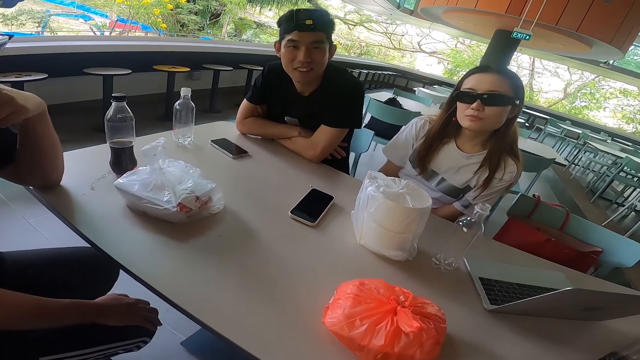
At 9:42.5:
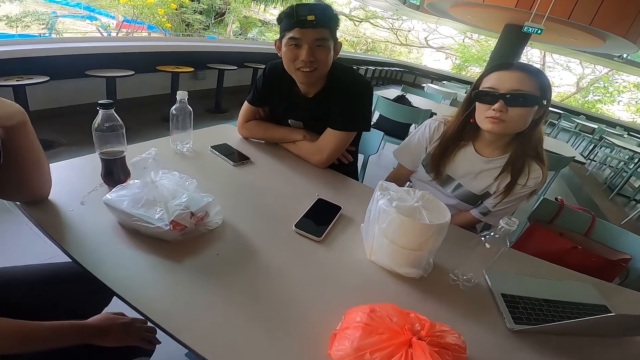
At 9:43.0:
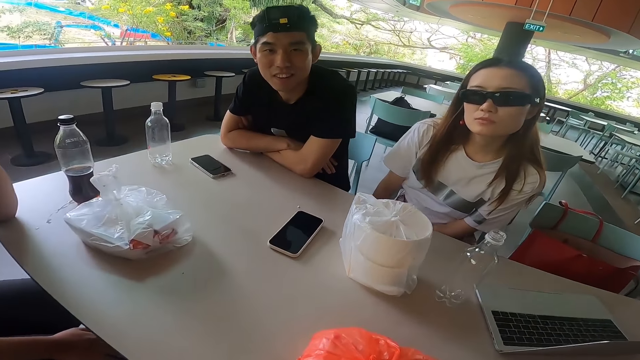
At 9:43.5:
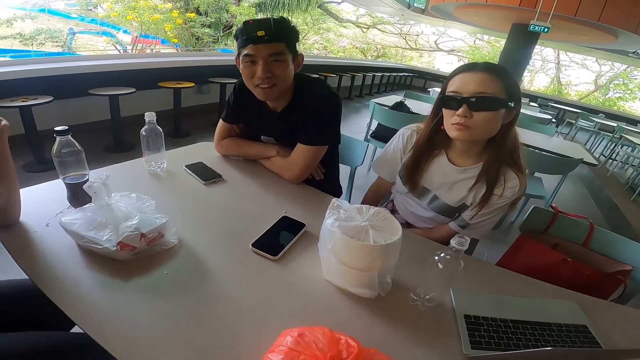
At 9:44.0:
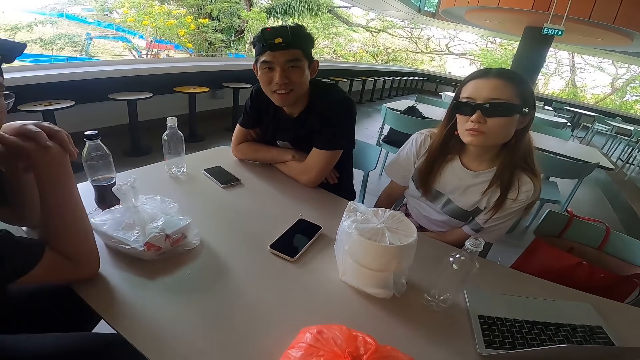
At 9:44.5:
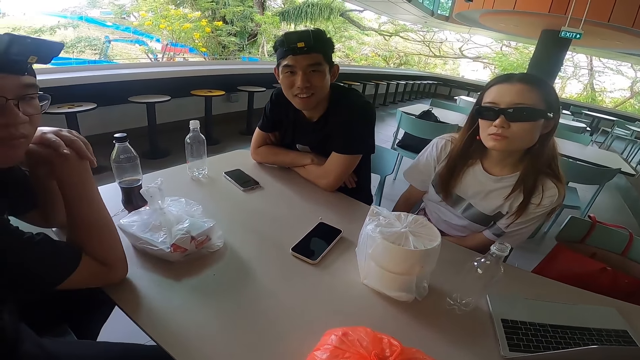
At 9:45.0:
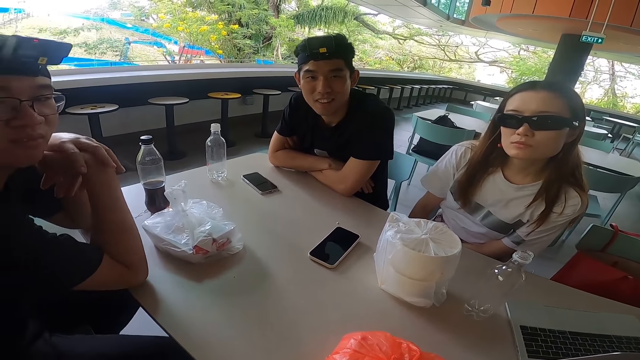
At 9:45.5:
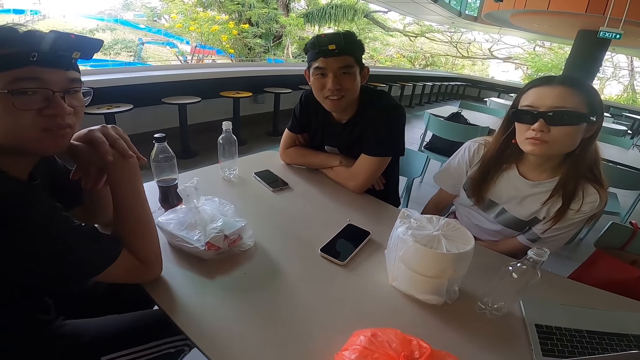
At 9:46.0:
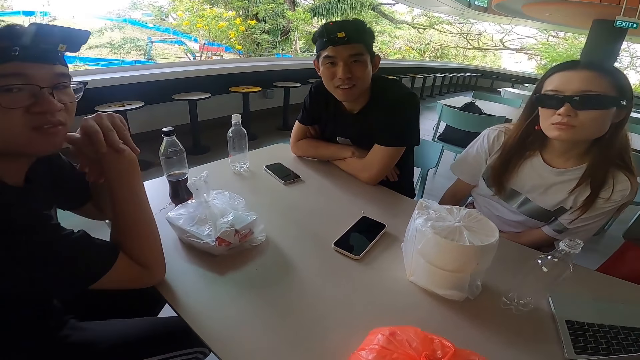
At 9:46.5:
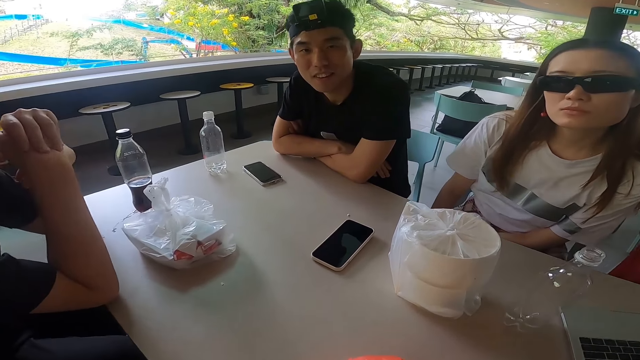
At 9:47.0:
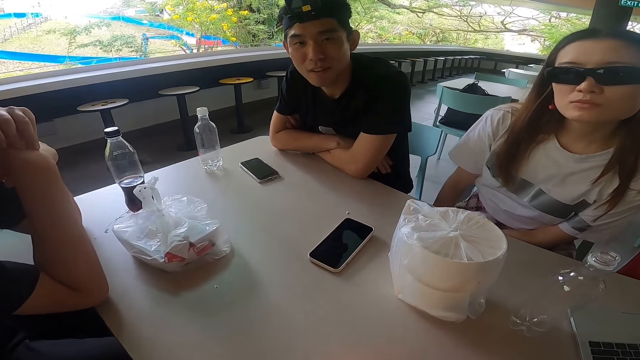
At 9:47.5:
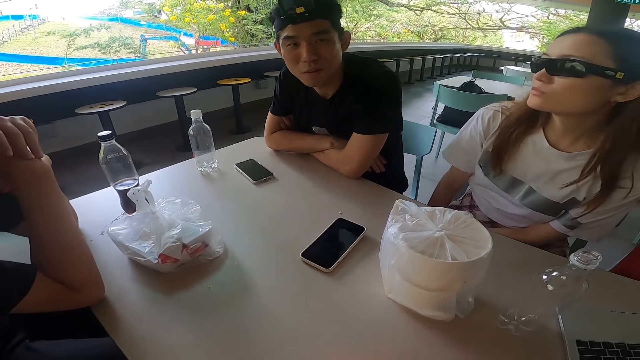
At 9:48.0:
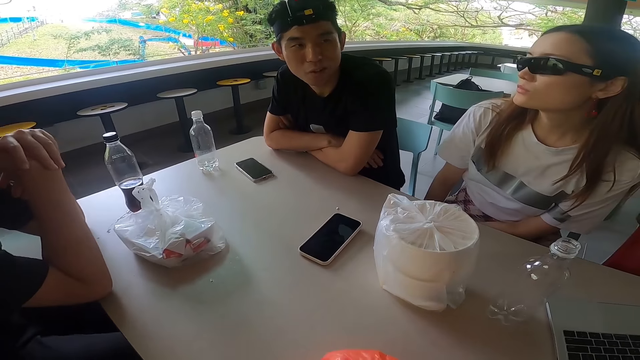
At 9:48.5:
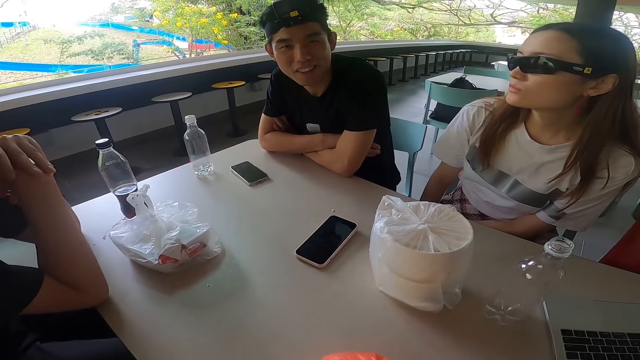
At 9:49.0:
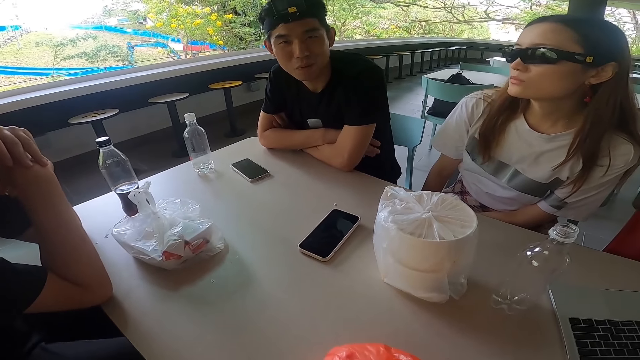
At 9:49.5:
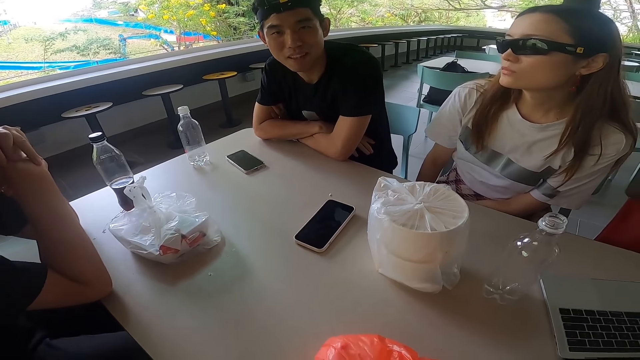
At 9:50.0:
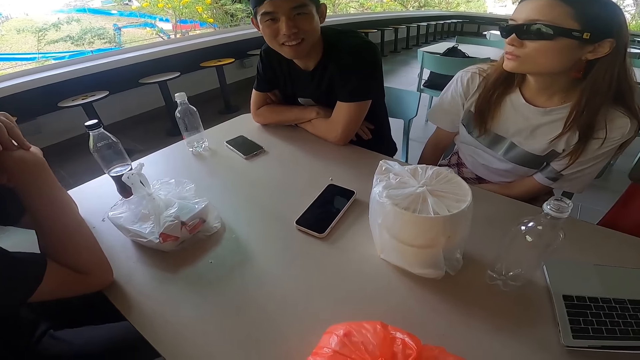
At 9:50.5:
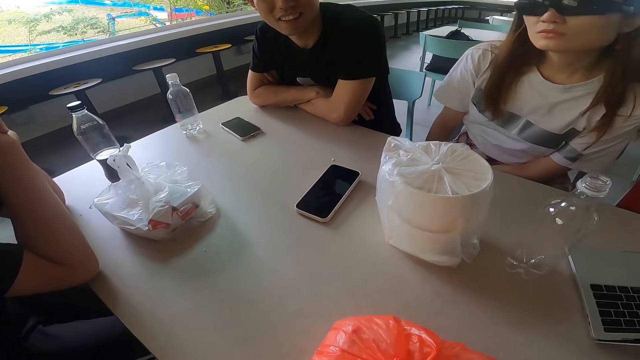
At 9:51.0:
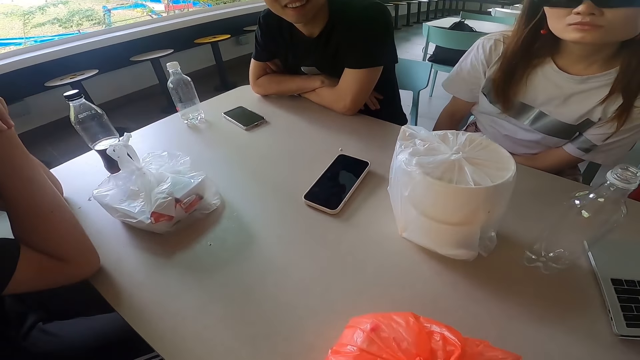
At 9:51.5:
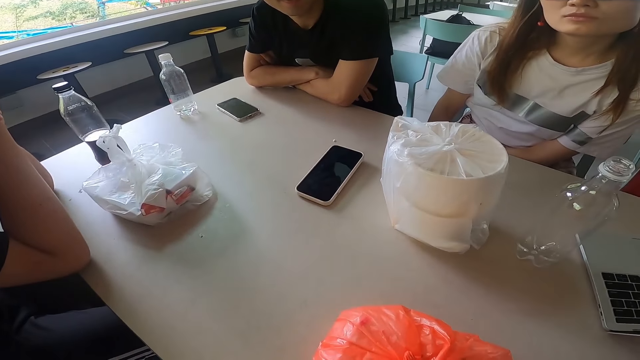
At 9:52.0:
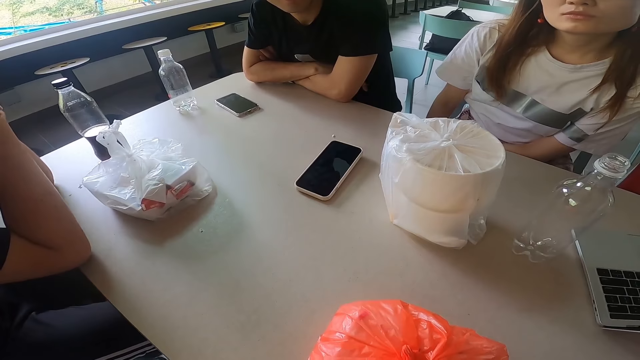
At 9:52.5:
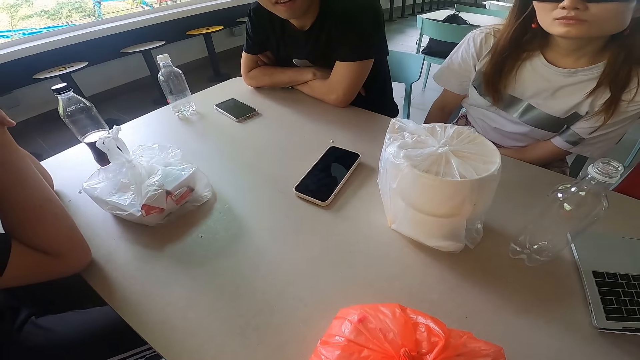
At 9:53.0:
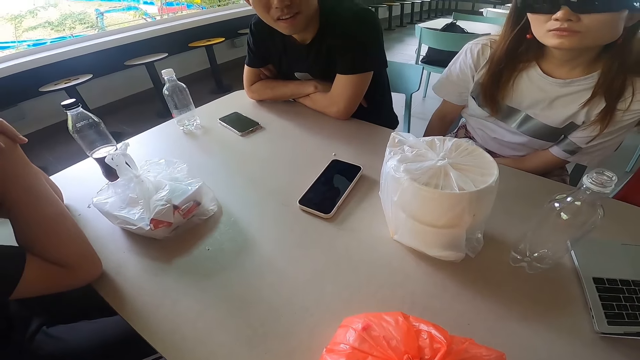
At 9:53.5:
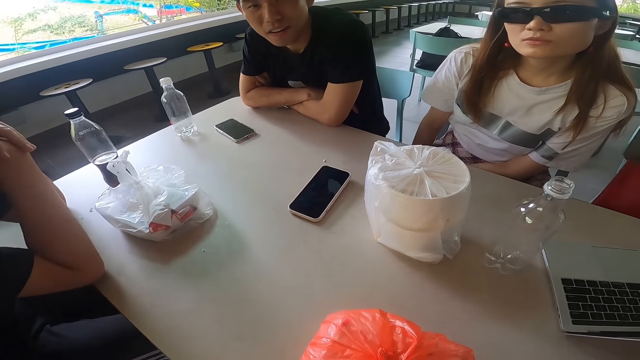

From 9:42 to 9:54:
A man leans both hands on the table. The camera wearer stares at another man. They stare at the first man.

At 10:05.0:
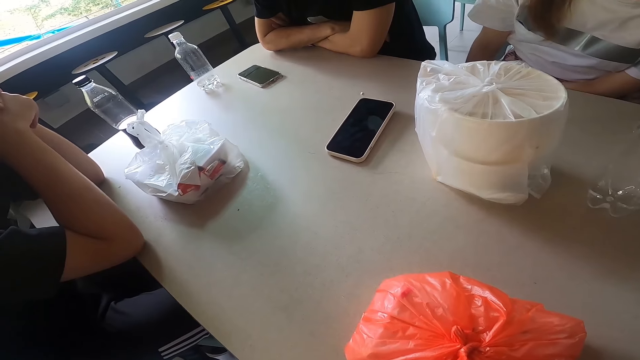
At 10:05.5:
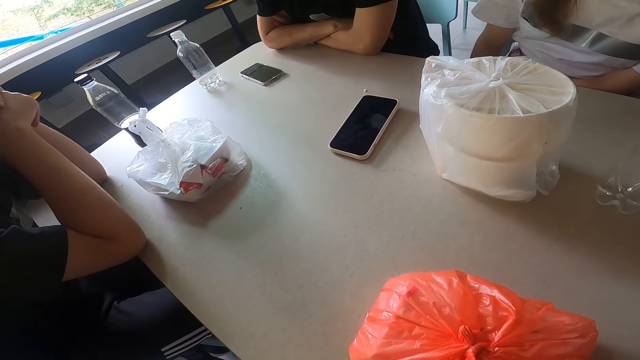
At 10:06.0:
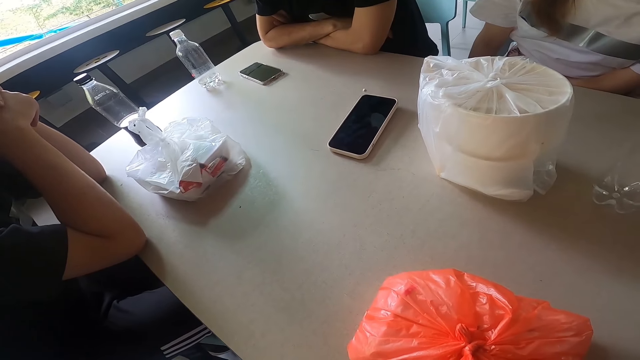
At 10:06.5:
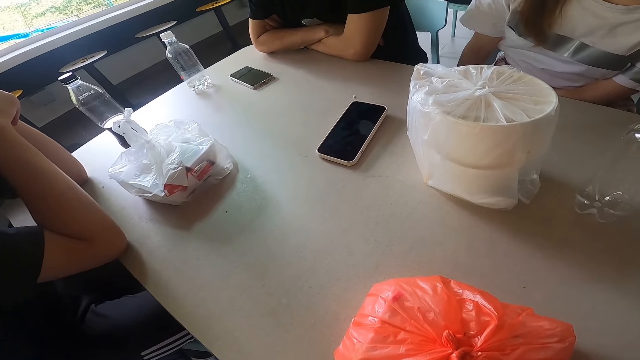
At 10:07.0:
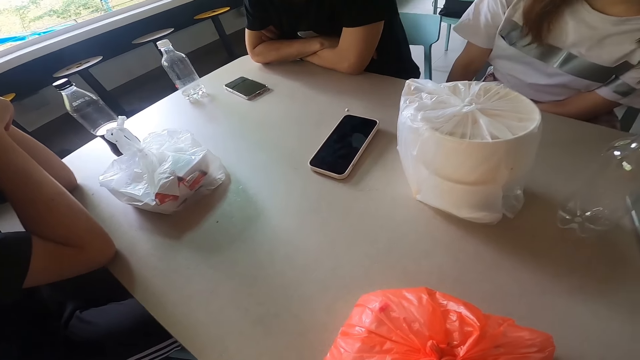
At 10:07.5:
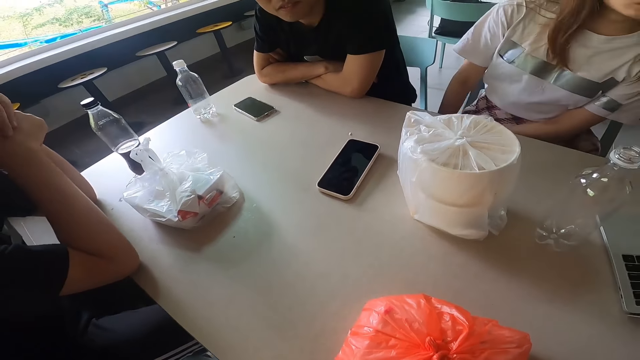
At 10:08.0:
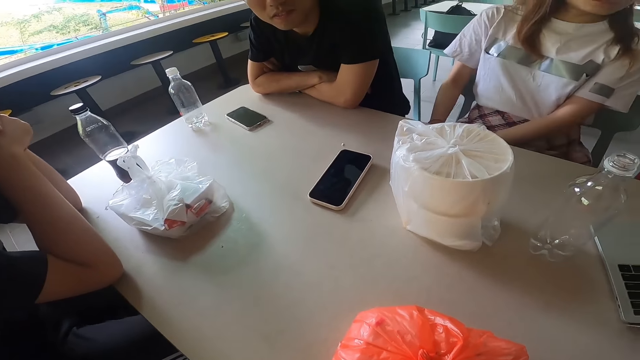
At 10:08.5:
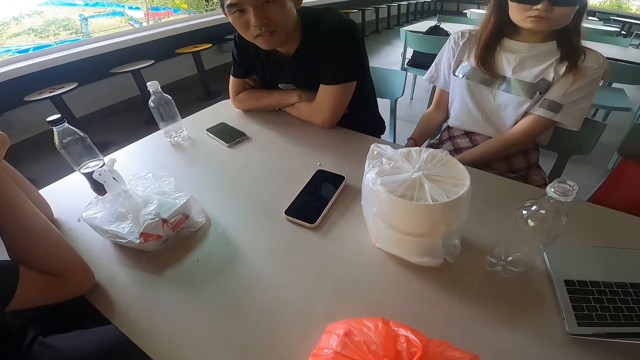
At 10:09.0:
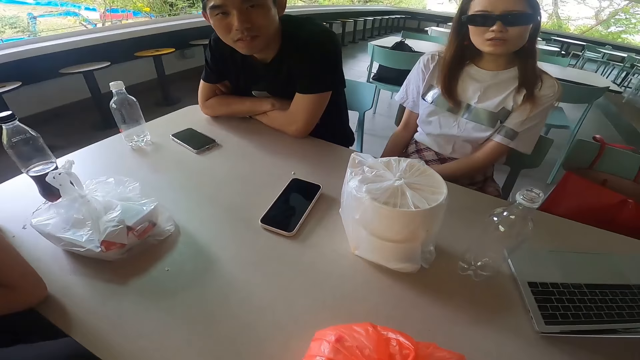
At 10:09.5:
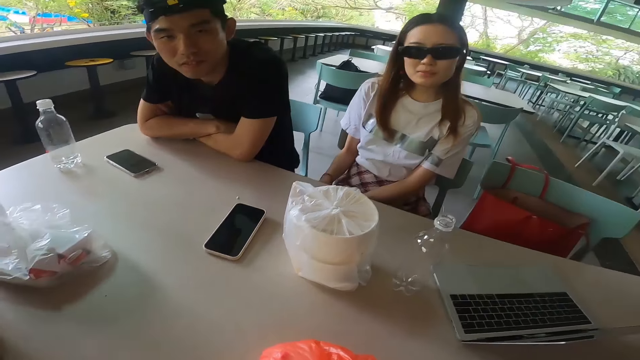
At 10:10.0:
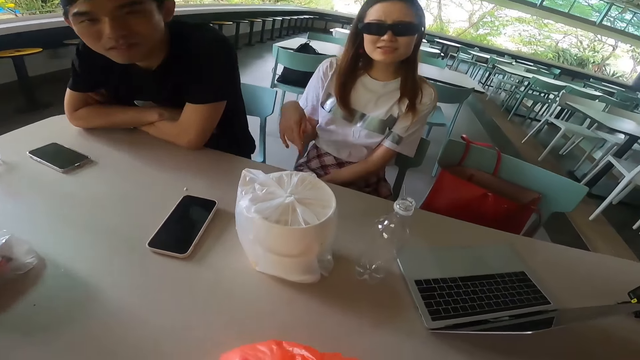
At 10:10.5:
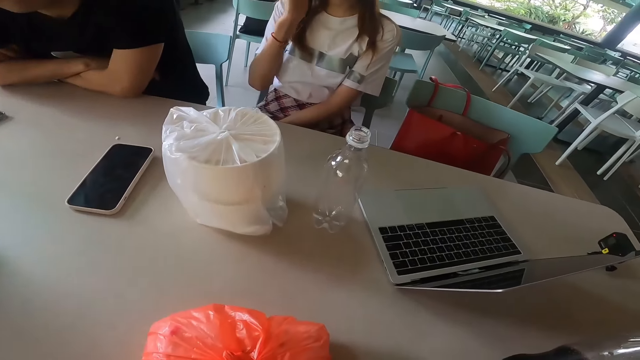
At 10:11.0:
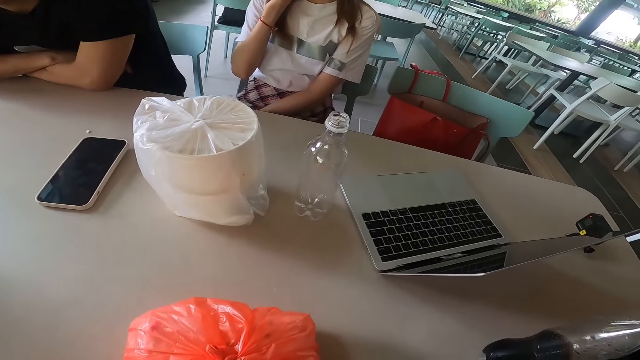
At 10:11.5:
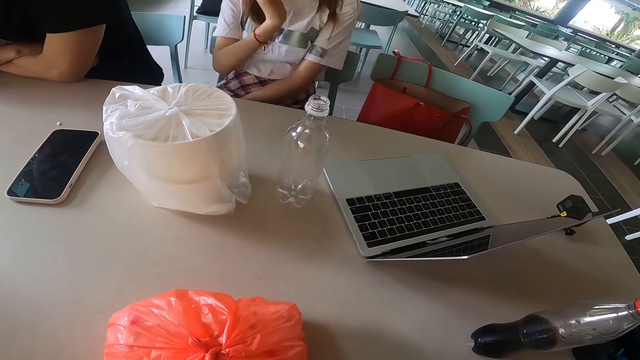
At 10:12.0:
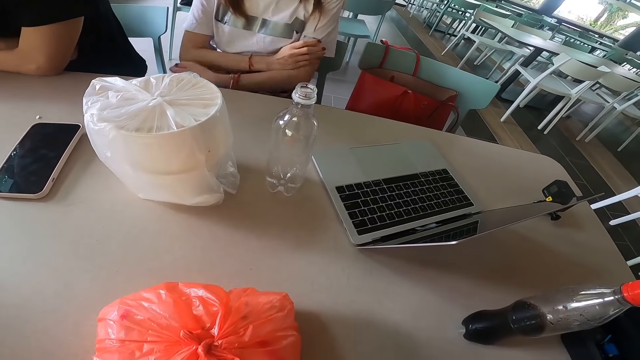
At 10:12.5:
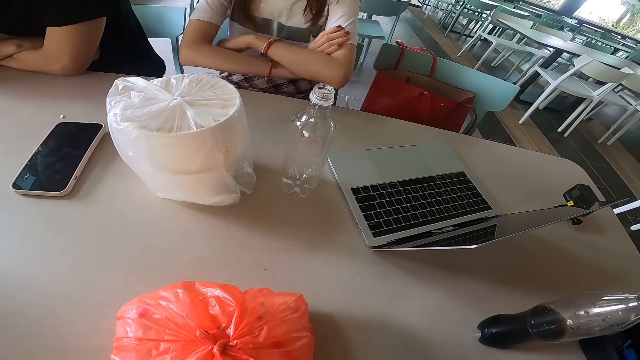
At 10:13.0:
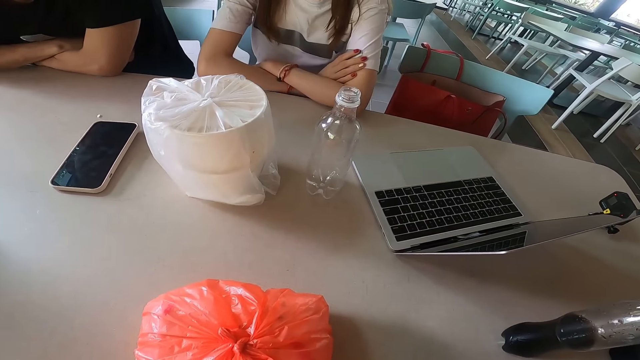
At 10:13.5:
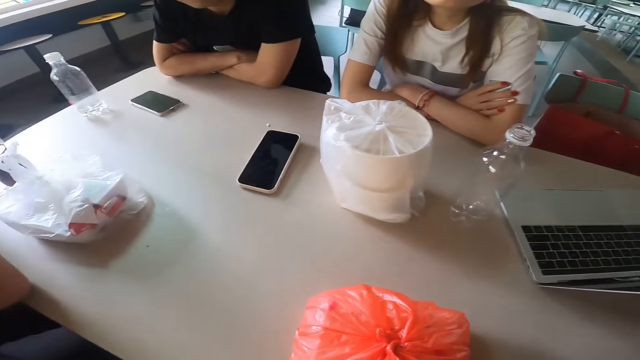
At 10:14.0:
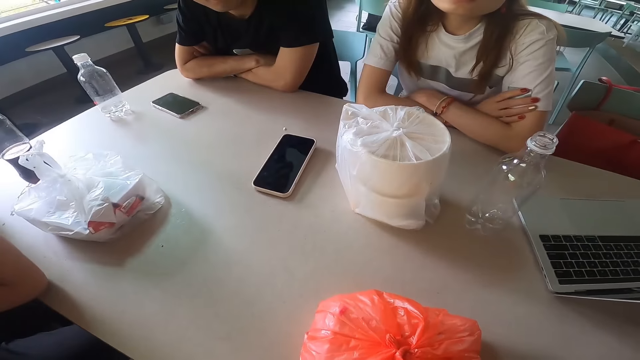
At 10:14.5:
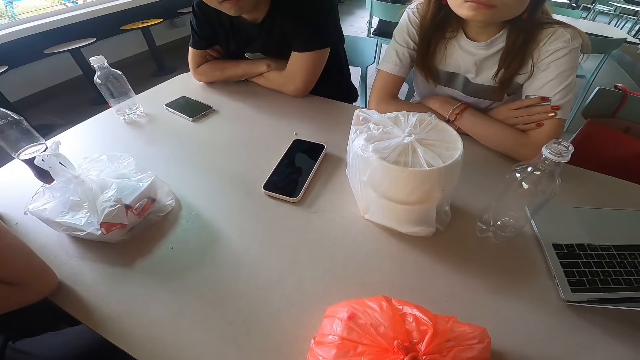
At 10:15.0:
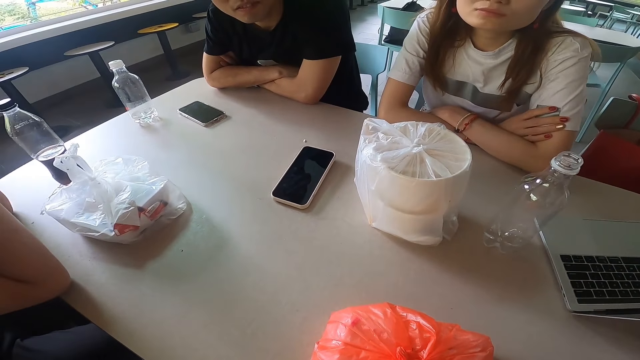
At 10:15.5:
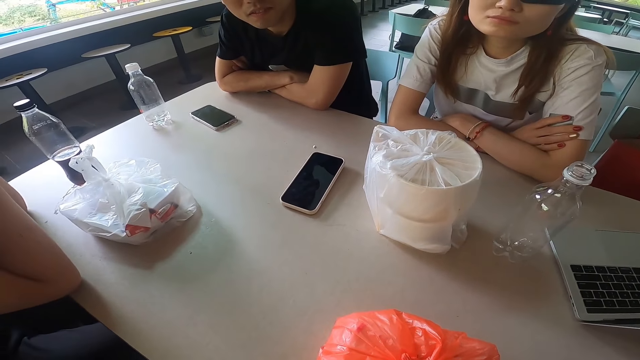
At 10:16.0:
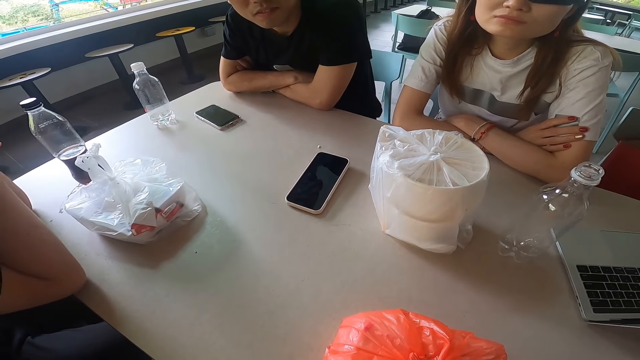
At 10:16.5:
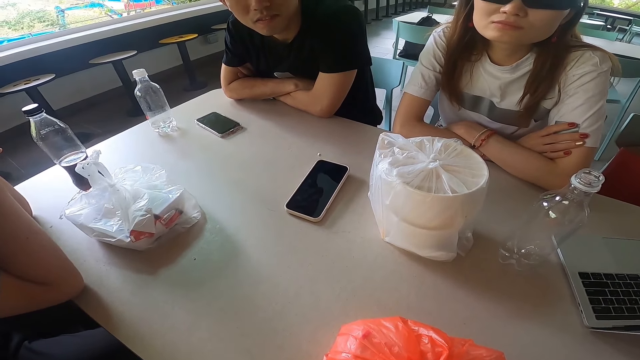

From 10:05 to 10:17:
The camera wearer stares at the table. A lady touches something. The lady touches the face with the left hand. The lady lifts her hand up. The lady folds her hand and leans on the table with both hands as the camera wearer talks to the others. The camera wearer stares at the lady.
